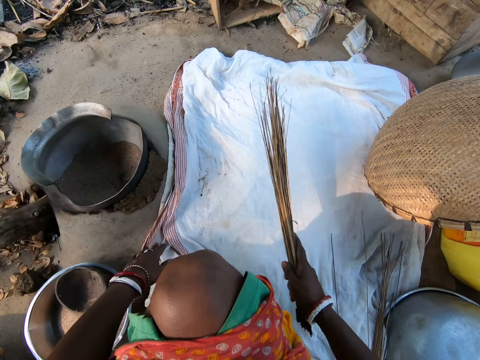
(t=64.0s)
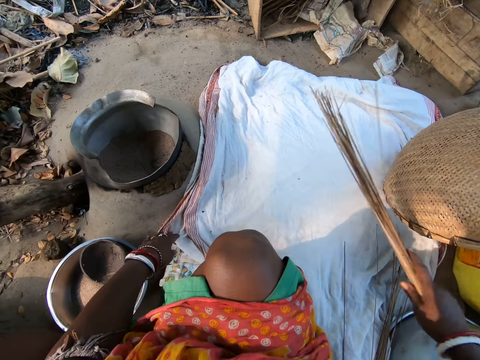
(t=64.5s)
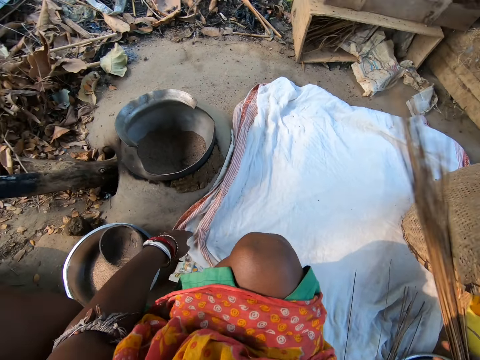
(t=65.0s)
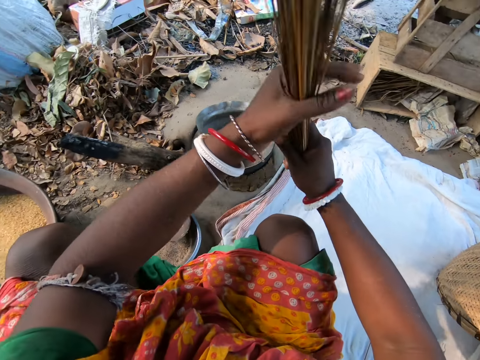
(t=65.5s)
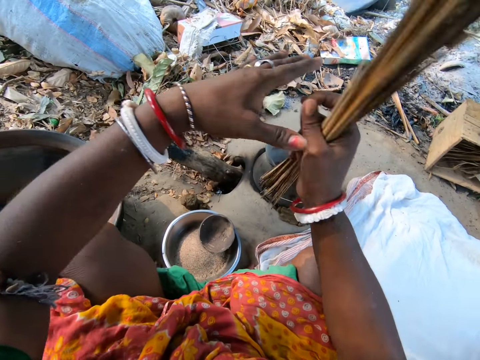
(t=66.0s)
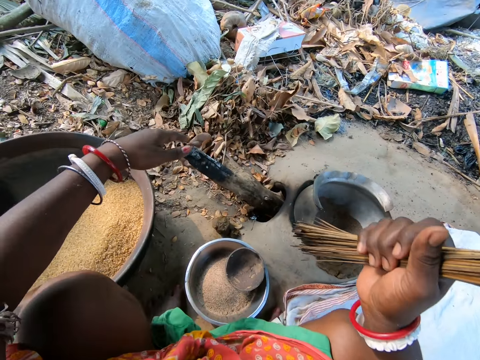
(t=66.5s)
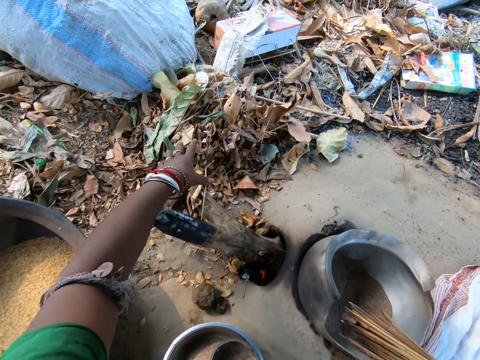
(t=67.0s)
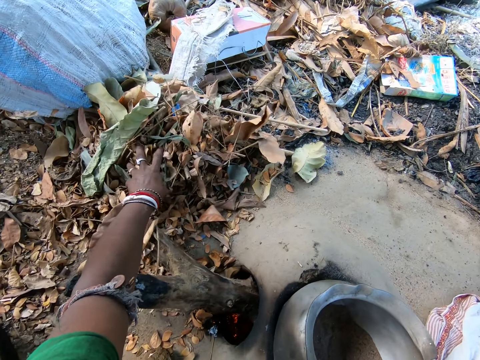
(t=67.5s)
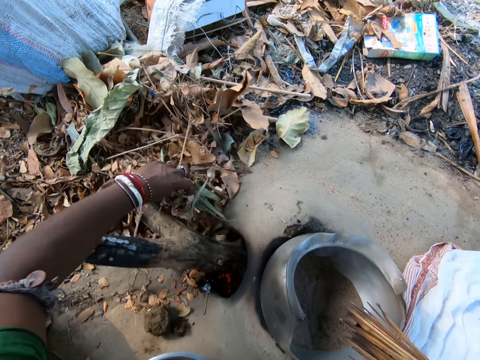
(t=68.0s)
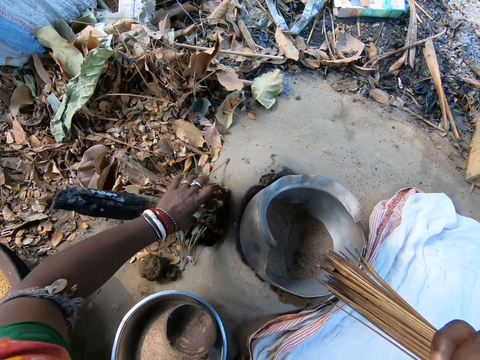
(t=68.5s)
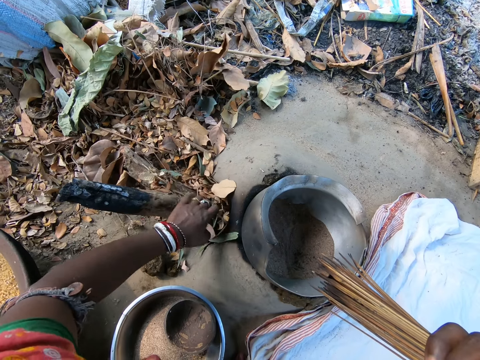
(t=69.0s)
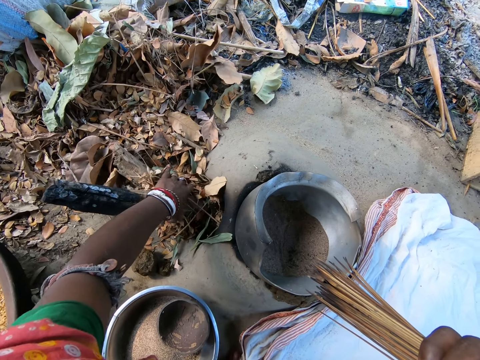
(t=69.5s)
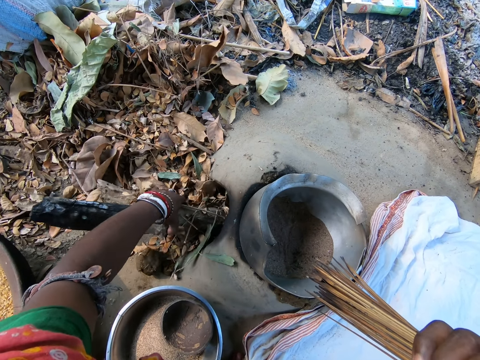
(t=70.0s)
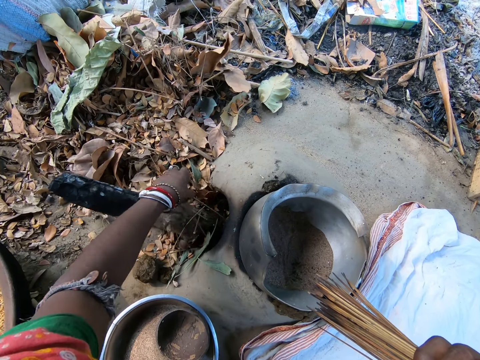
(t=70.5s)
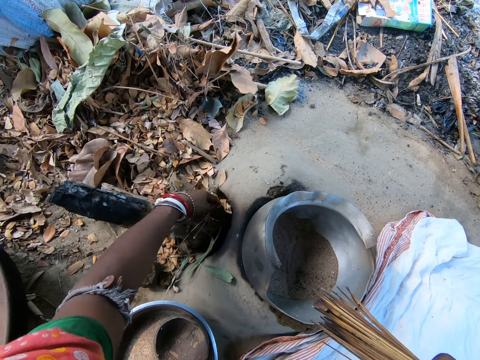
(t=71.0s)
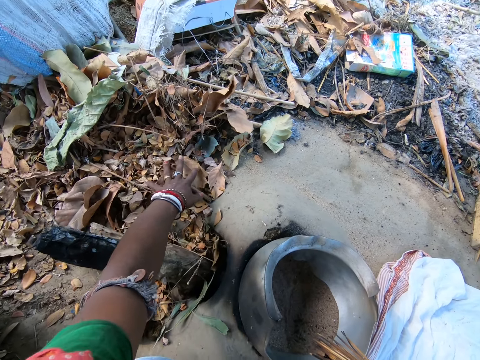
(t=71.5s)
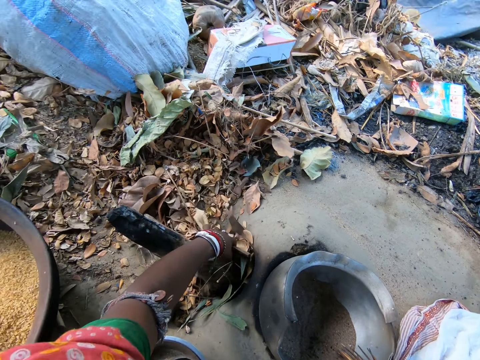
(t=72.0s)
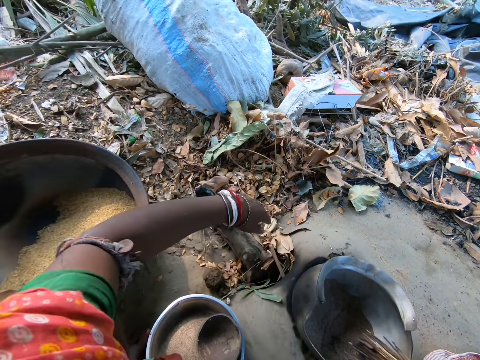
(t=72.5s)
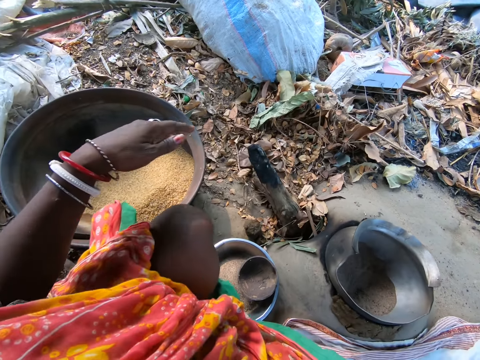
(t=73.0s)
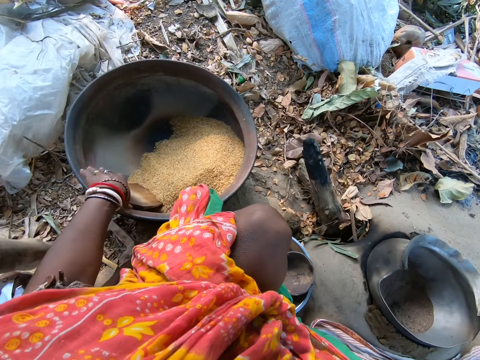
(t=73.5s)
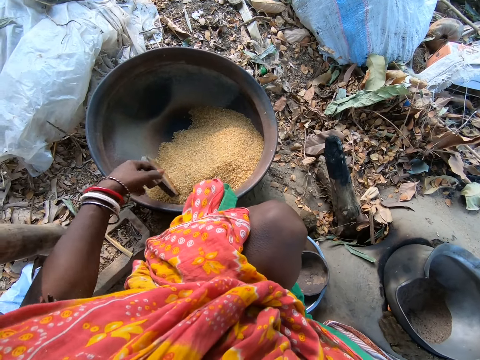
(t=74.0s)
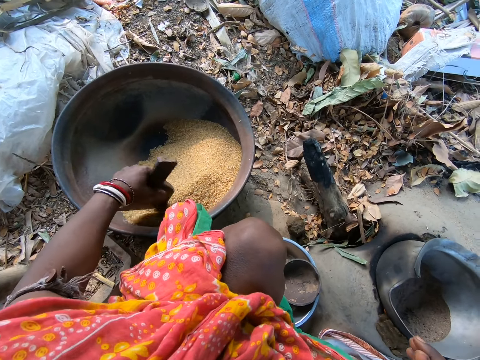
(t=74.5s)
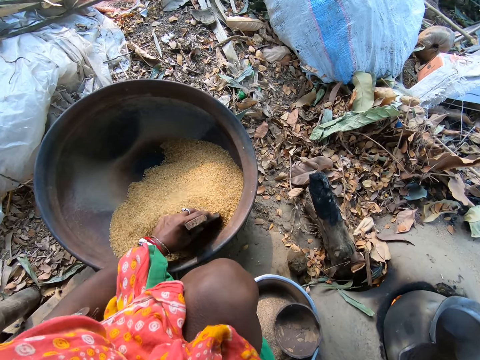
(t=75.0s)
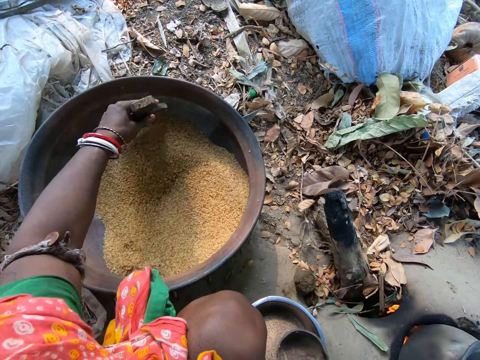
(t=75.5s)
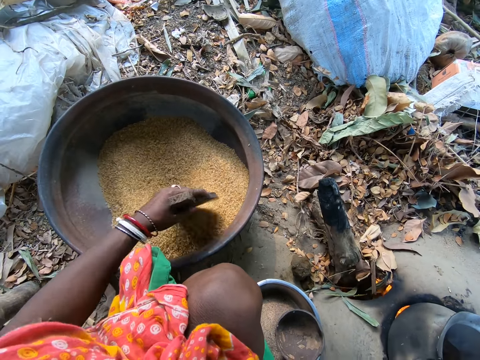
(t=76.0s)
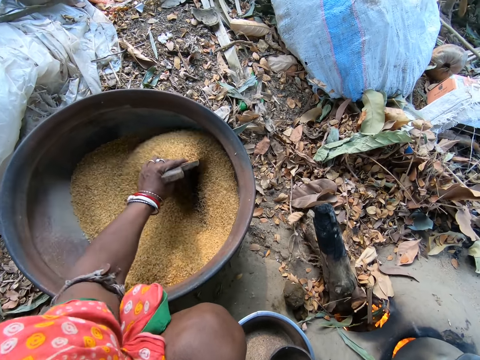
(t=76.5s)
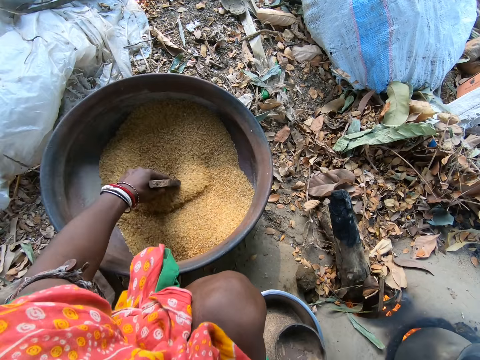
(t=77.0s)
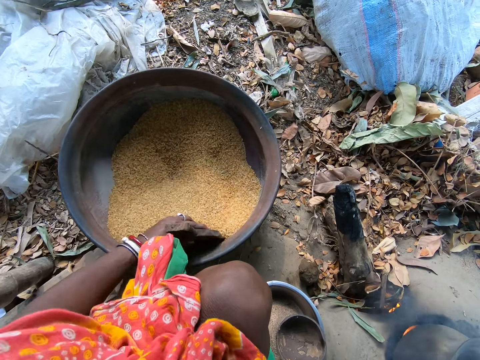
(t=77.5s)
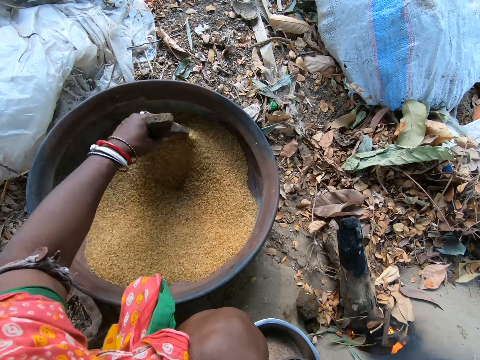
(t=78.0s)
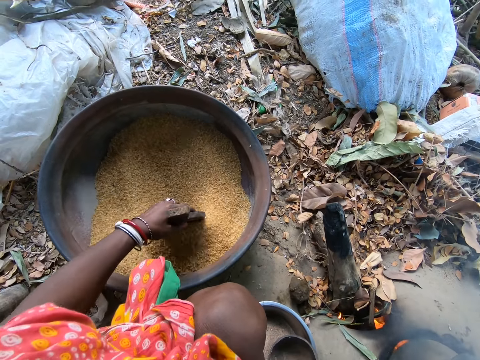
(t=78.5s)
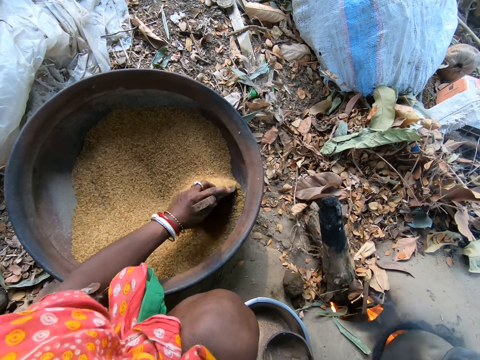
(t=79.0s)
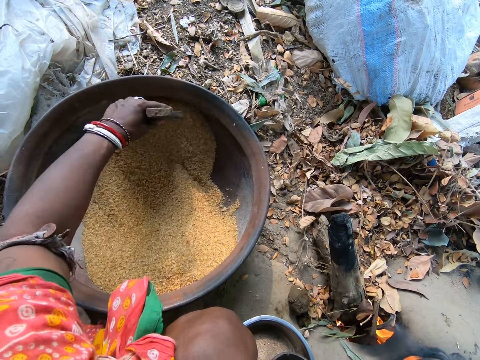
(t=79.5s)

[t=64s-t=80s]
The camera wearer holds the bunch of sticks with both hands. She picks the dry leaves from the ground and puts the dry leaves in the traditional cooking fire. She adjusts the firewood with her left hand. She stirs rice or wheat with a wooden rice stirrer.

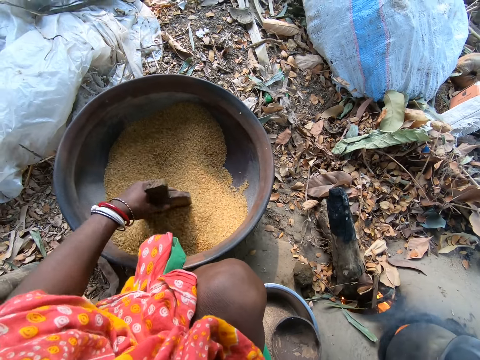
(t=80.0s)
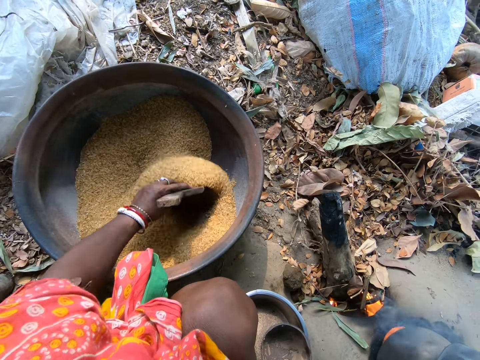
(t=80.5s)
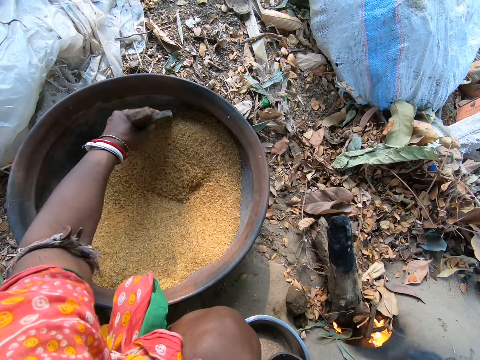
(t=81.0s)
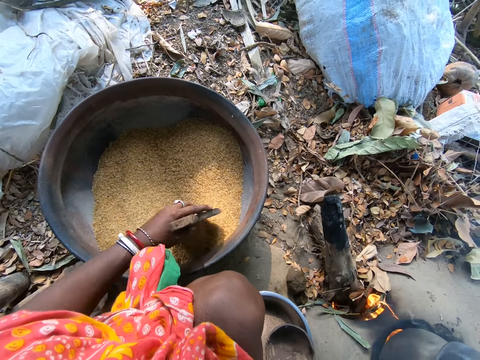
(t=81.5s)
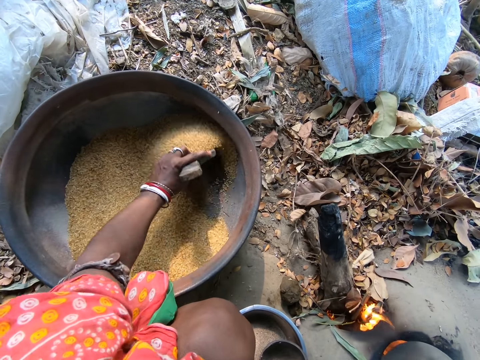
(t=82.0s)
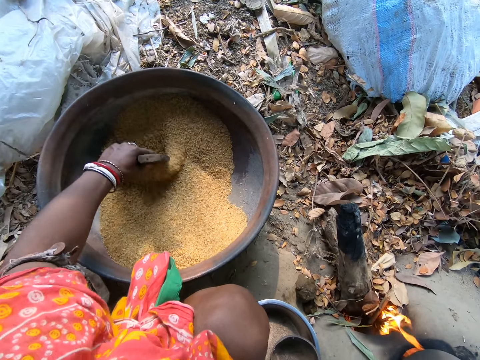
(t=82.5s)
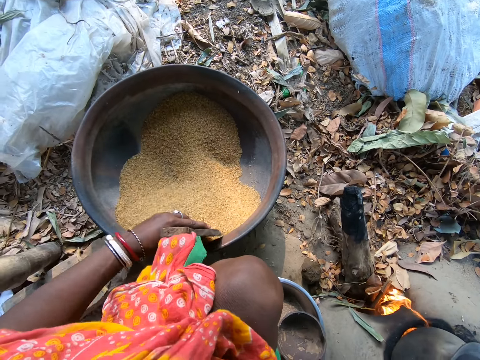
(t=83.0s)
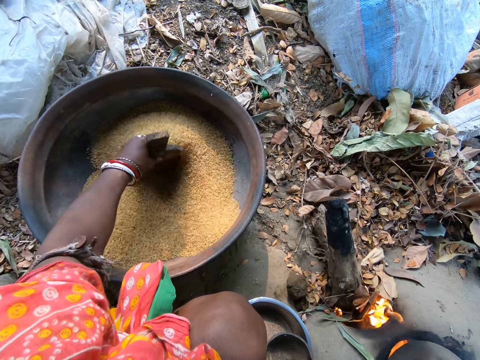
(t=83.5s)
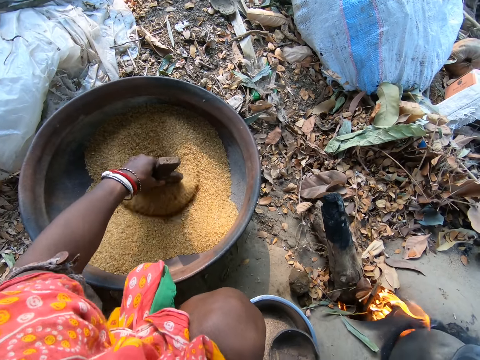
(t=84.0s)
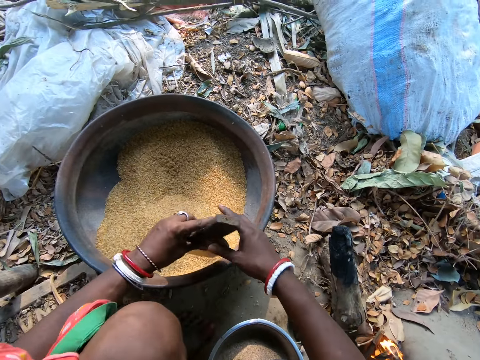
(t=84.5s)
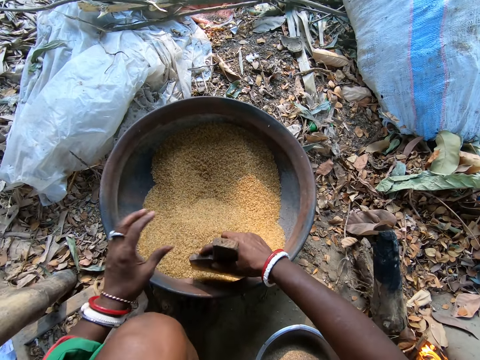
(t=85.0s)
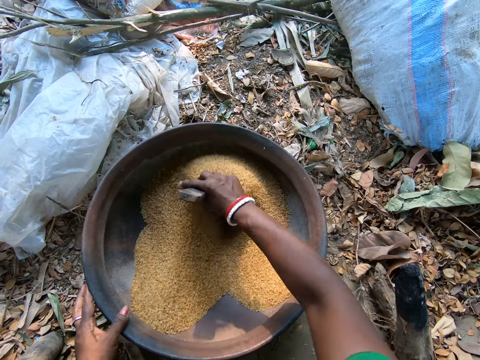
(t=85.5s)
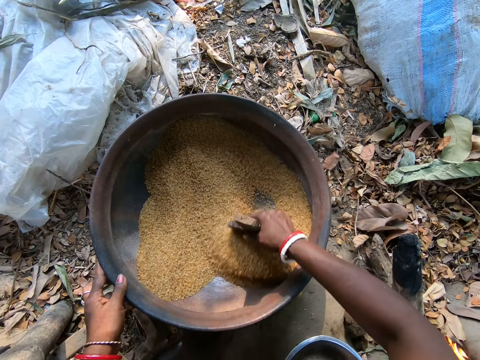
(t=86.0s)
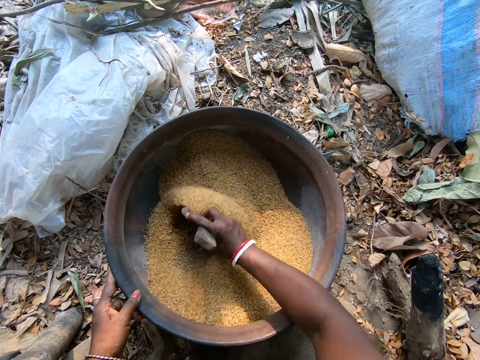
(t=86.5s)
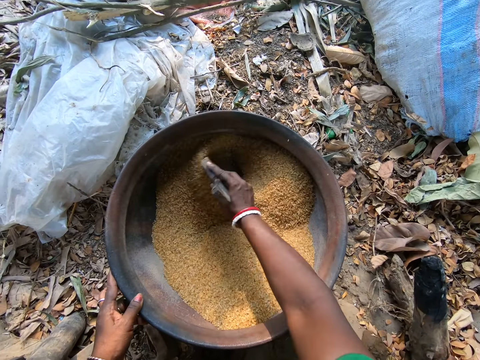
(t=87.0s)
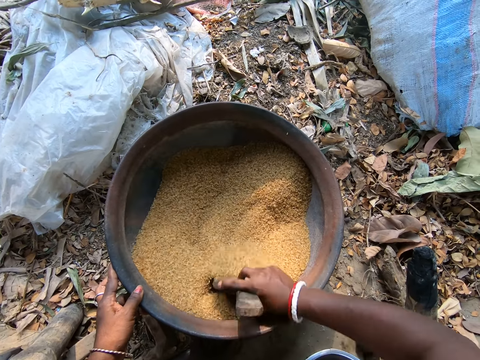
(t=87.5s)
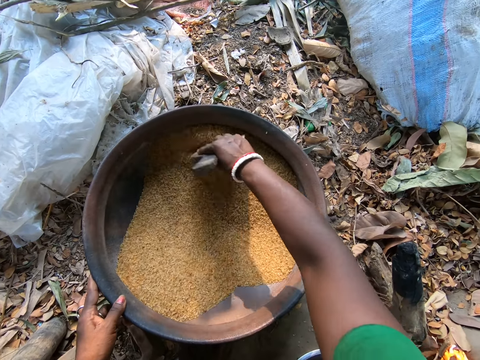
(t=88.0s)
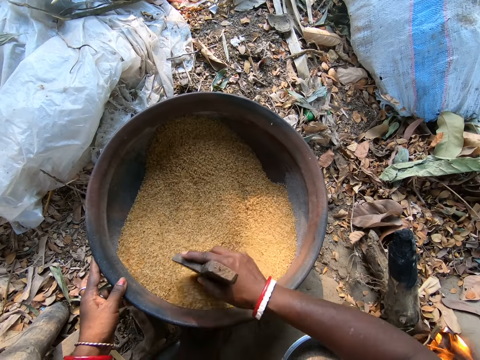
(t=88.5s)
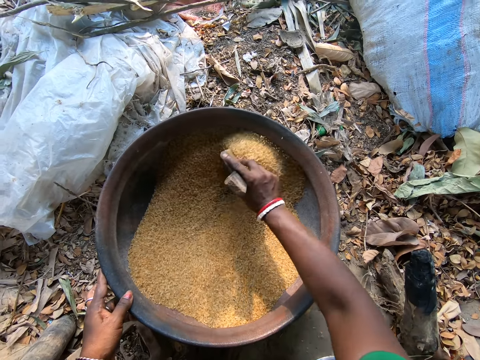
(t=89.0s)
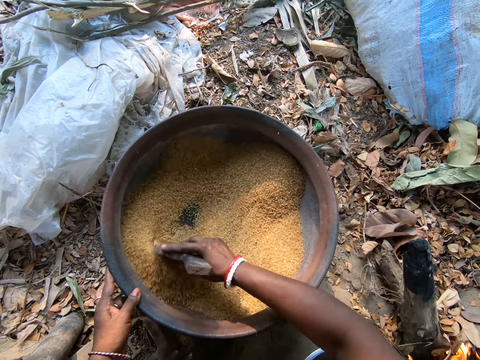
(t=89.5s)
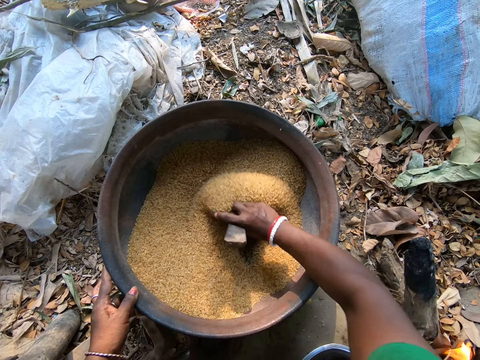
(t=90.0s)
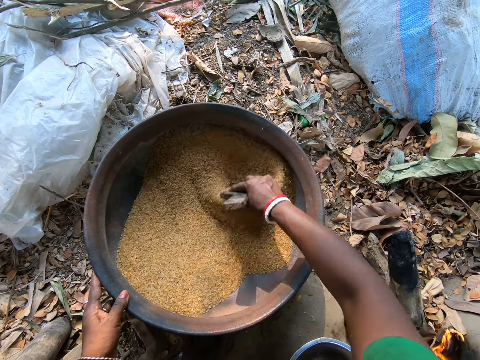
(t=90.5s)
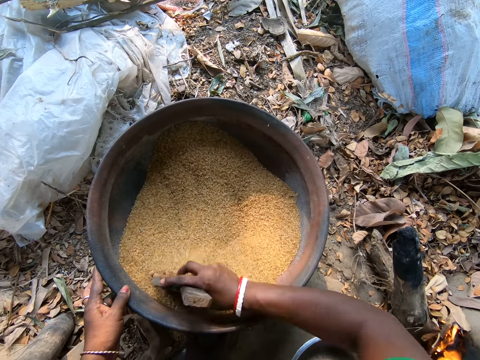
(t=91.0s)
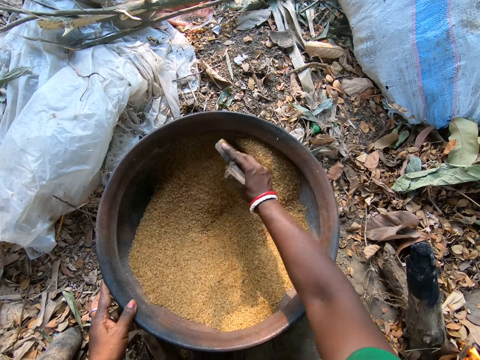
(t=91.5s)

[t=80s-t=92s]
The camera wearer transfers the rice stirrer to her right hand. She stirs the rice with the rice stirrer.
